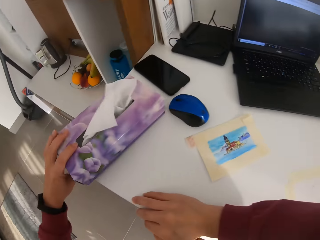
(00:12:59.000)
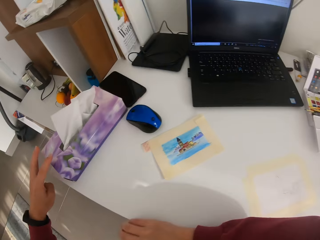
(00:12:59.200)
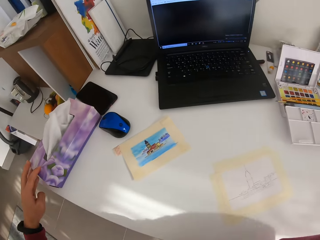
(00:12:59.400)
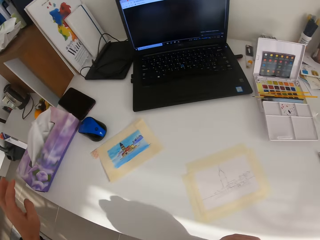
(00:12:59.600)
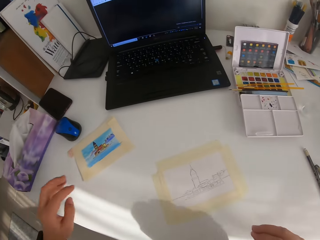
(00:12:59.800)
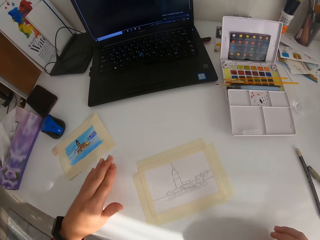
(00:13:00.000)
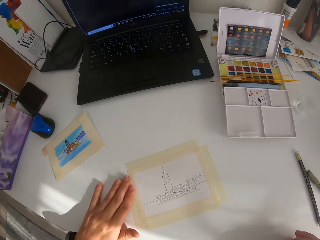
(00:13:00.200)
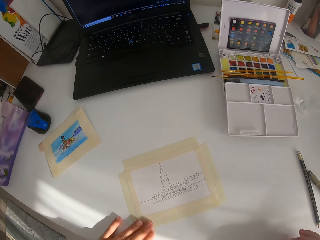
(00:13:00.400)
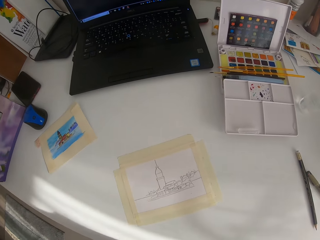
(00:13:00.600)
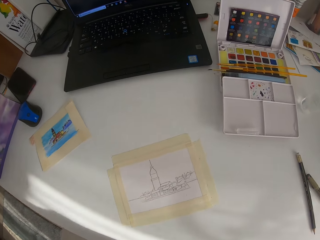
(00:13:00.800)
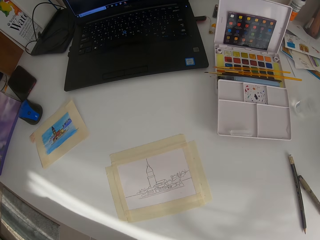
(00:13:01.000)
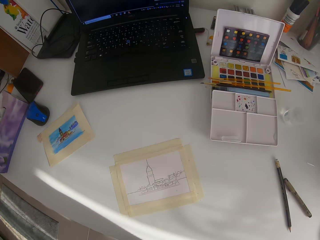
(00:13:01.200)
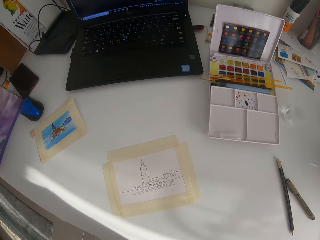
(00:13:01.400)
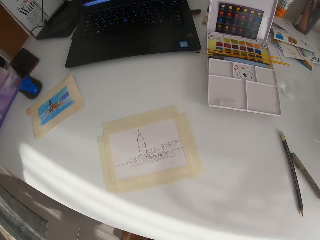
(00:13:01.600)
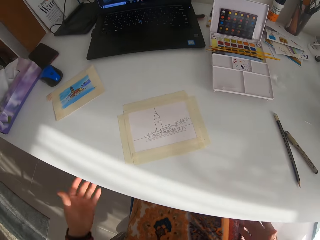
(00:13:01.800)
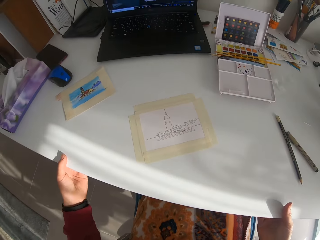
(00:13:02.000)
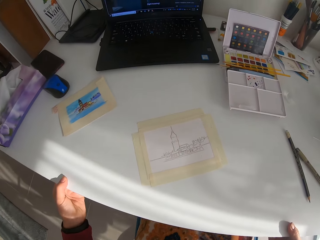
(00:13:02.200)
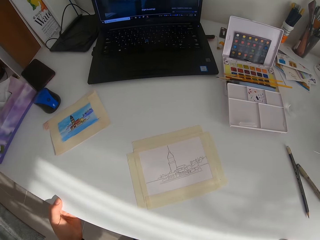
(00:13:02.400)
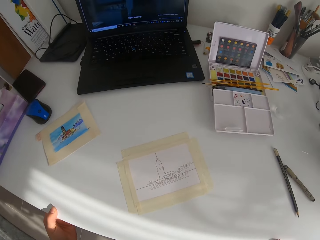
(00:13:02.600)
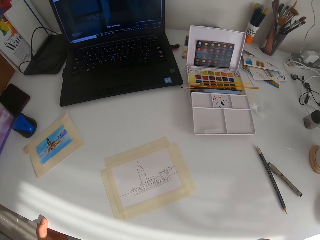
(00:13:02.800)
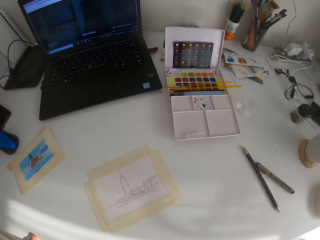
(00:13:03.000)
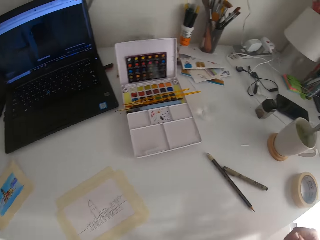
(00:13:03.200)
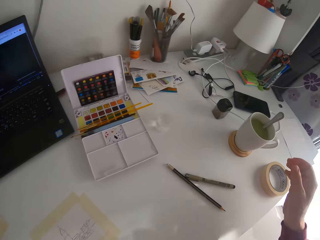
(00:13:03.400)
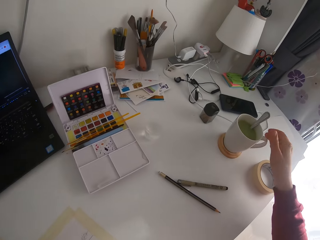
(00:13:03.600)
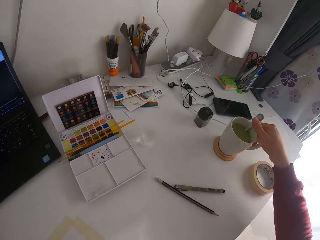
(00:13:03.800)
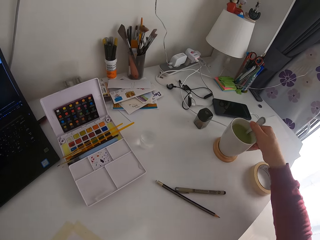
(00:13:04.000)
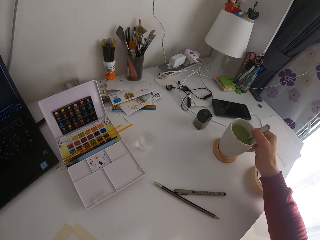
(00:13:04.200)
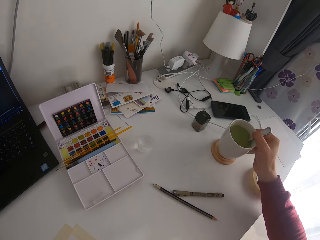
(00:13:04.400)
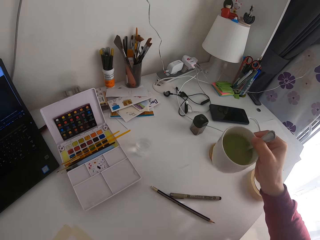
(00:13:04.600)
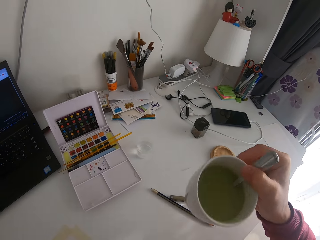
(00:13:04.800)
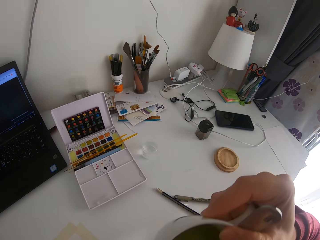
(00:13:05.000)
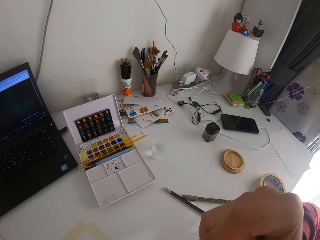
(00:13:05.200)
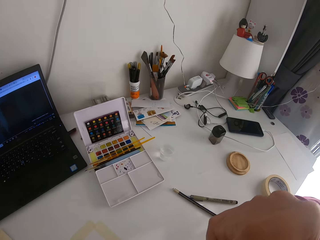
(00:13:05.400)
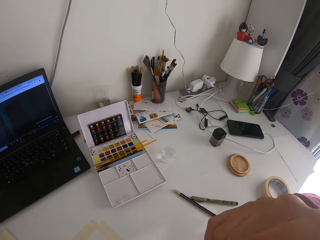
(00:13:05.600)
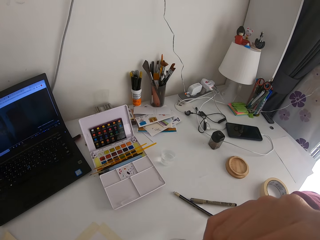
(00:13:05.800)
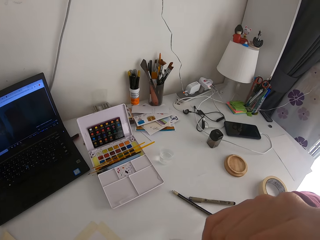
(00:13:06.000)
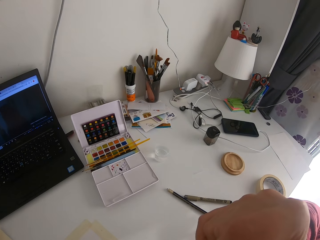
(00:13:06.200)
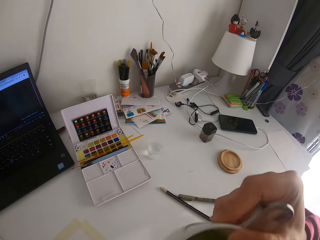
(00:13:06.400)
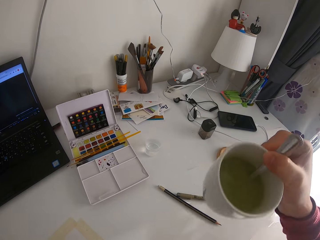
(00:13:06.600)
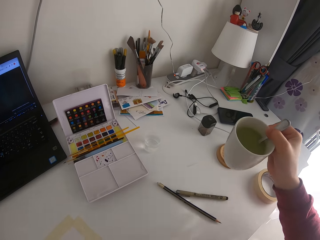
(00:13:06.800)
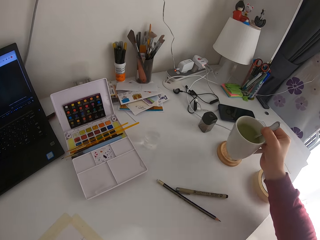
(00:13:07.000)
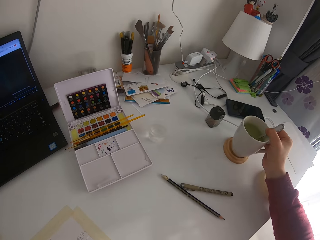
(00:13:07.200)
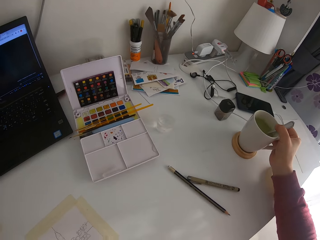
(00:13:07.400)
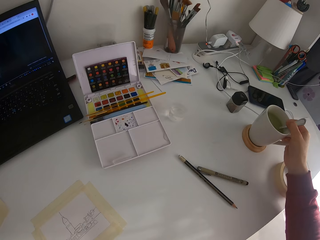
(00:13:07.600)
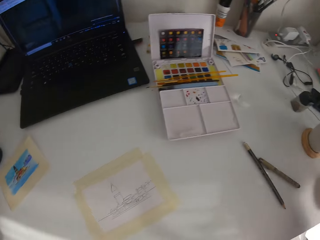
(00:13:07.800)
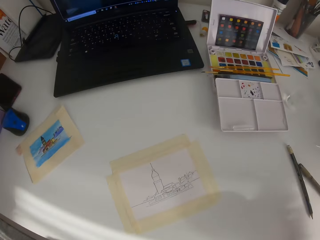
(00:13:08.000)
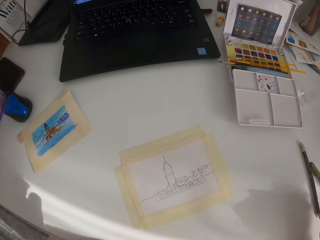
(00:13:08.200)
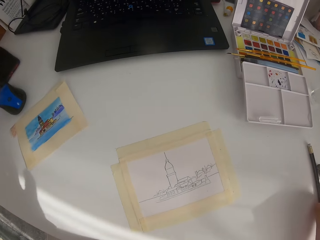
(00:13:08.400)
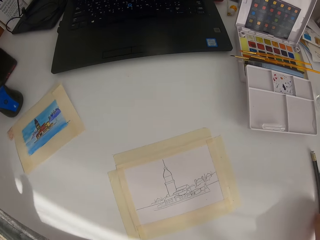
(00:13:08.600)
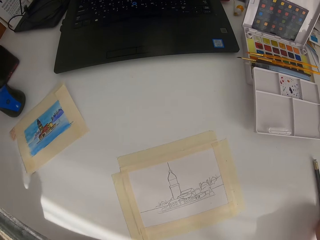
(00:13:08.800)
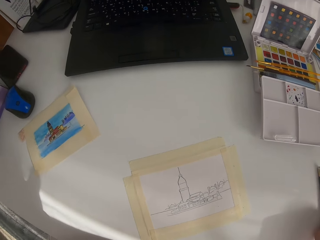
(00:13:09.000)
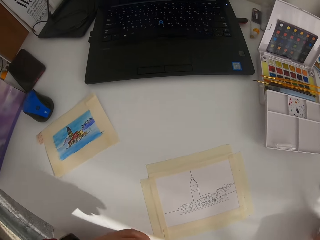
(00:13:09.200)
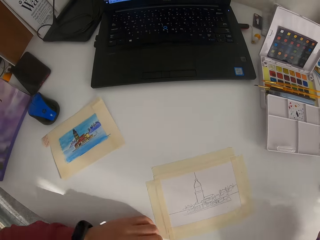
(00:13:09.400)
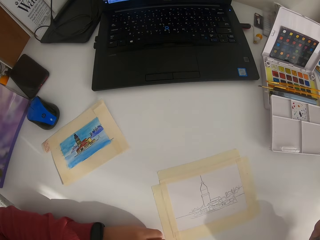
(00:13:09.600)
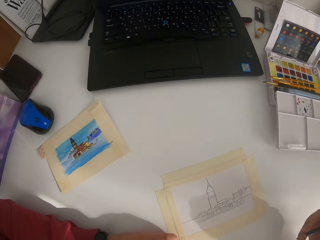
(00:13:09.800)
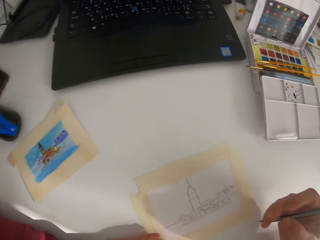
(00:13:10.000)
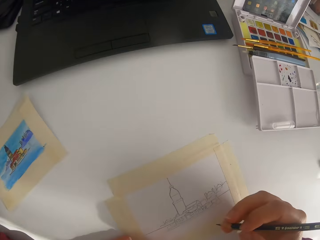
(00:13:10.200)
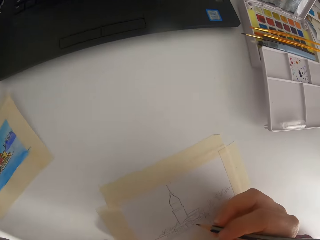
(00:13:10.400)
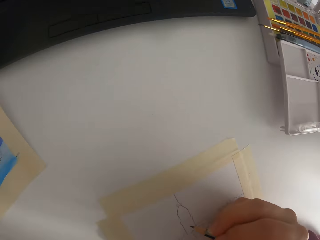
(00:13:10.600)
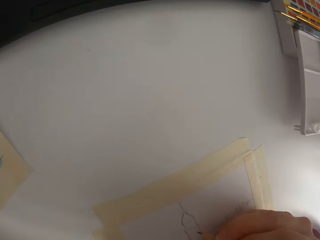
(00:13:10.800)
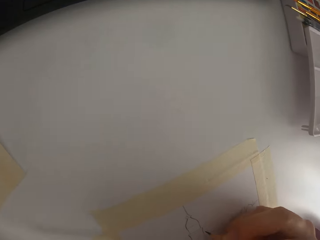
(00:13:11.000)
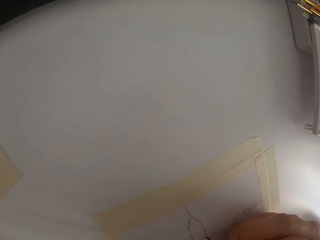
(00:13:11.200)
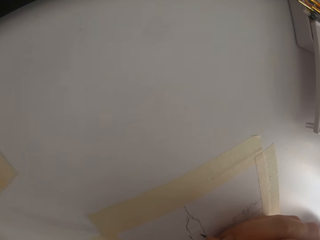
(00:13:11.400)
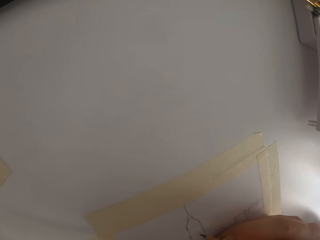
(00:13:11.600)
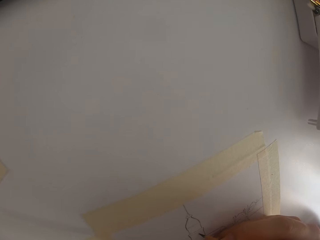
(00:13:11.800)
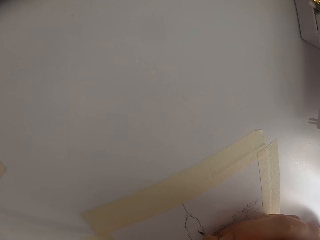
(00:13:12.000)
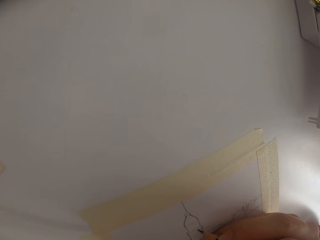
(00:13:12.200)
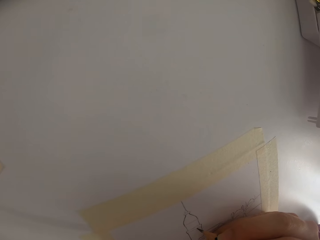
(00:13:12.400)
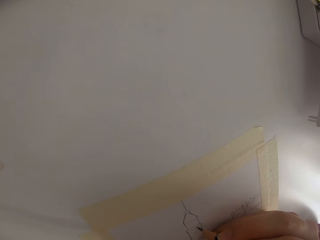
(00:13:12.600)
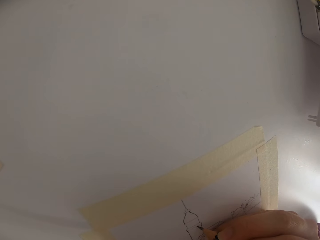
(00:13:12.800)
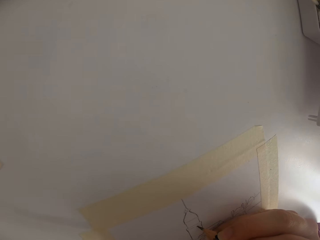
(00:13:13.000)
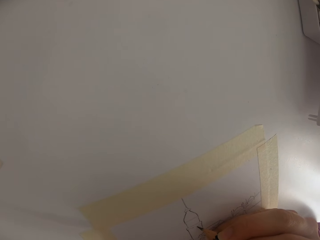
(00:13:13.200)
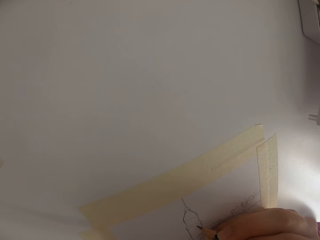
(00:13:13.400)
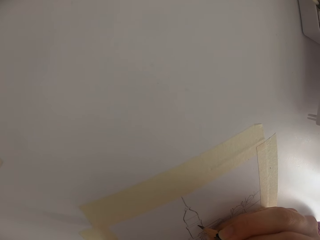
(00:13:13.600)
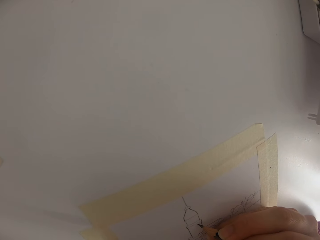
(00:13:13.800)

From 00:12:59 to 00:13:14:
The camera wearer puts the tissues or box on the table. They pull the chair closer to the table. They pick up a cup of tea. They drink tea from the cup. They put down the cup. They draw a picture.

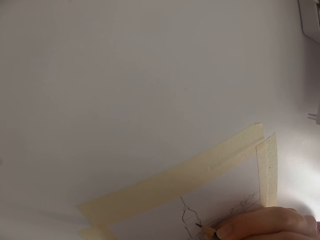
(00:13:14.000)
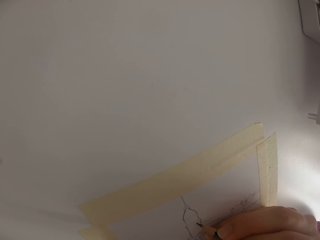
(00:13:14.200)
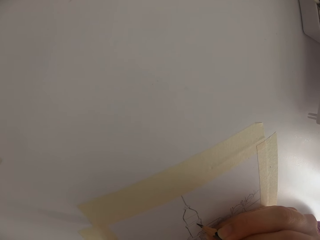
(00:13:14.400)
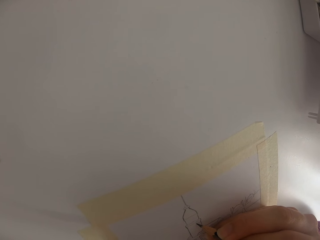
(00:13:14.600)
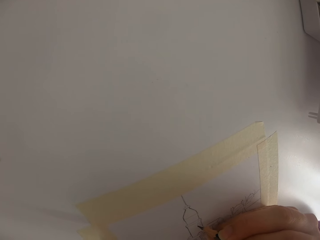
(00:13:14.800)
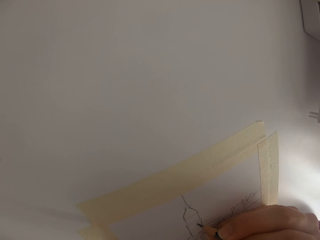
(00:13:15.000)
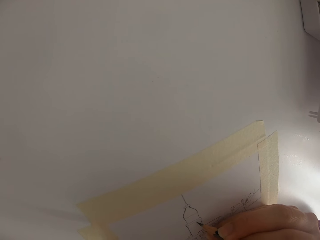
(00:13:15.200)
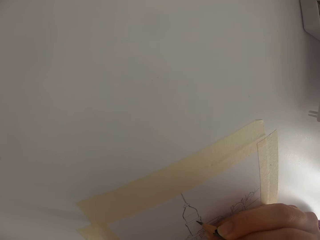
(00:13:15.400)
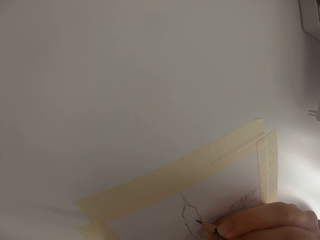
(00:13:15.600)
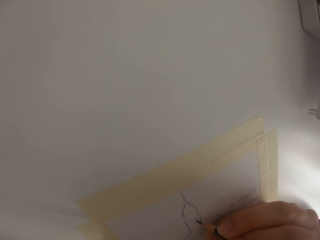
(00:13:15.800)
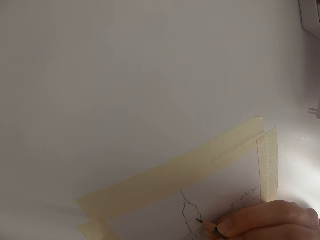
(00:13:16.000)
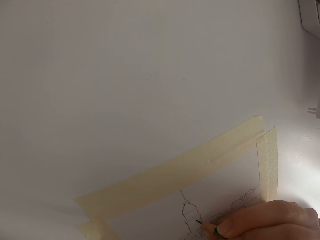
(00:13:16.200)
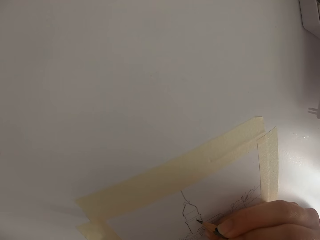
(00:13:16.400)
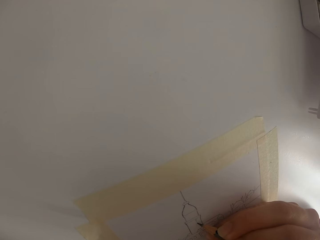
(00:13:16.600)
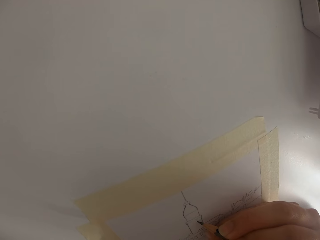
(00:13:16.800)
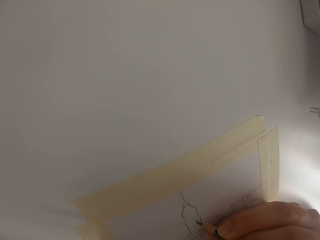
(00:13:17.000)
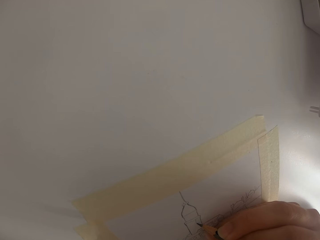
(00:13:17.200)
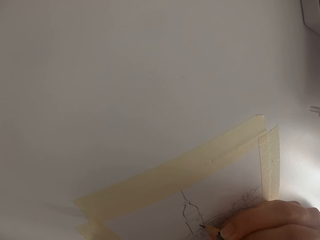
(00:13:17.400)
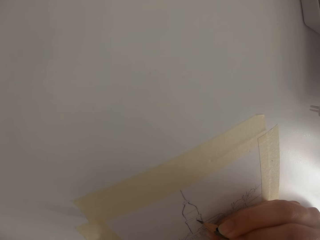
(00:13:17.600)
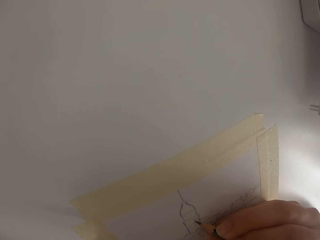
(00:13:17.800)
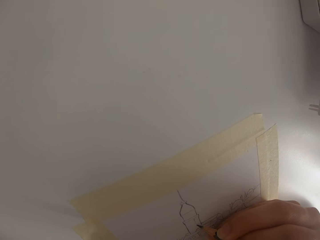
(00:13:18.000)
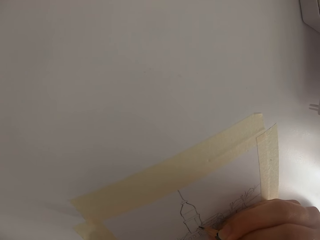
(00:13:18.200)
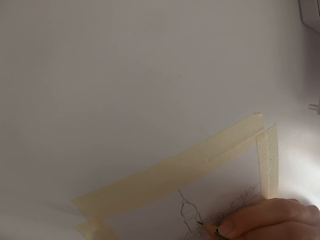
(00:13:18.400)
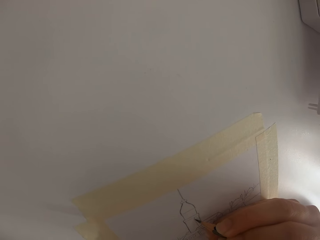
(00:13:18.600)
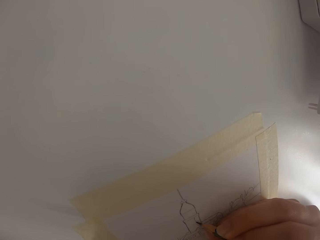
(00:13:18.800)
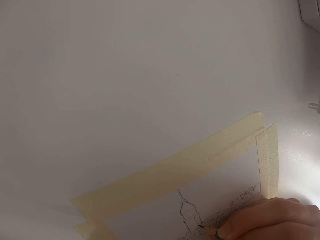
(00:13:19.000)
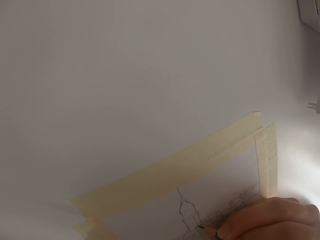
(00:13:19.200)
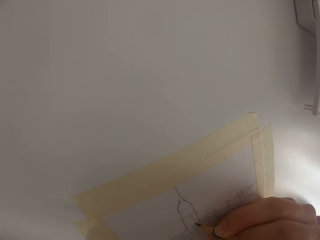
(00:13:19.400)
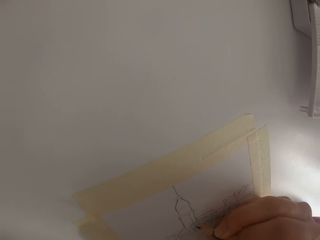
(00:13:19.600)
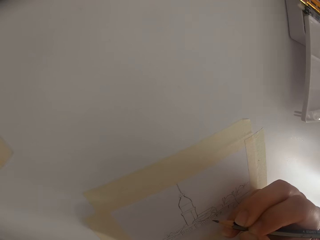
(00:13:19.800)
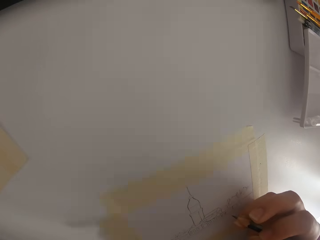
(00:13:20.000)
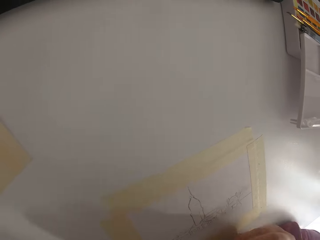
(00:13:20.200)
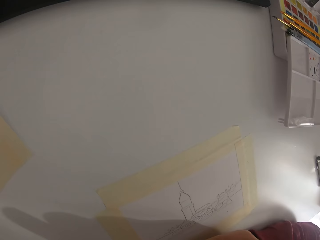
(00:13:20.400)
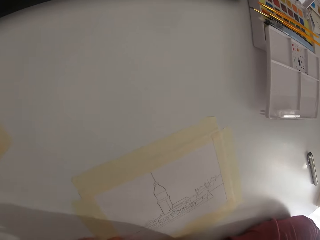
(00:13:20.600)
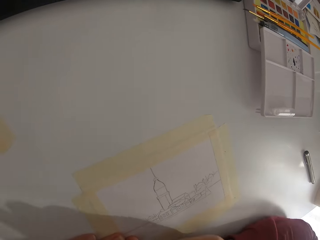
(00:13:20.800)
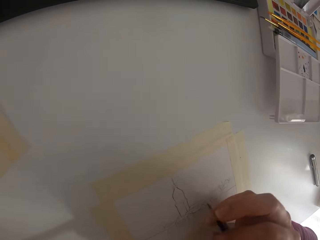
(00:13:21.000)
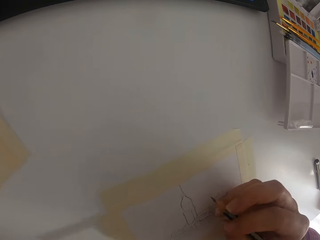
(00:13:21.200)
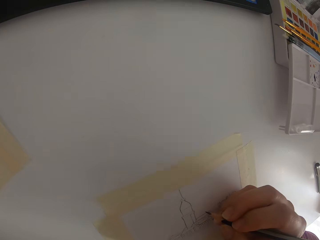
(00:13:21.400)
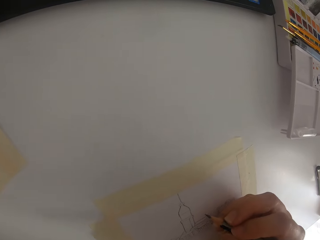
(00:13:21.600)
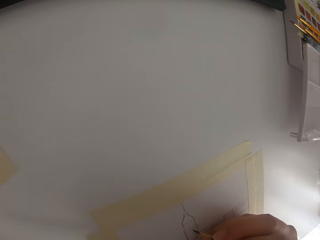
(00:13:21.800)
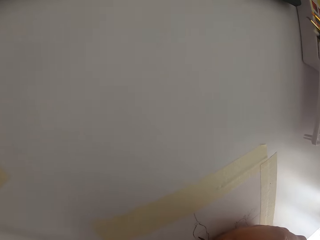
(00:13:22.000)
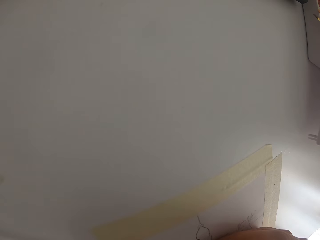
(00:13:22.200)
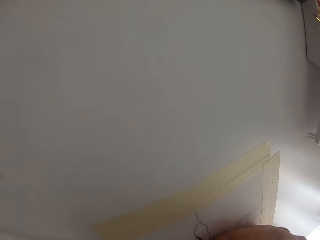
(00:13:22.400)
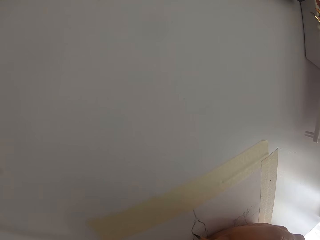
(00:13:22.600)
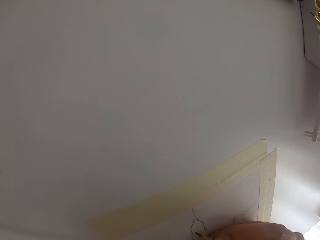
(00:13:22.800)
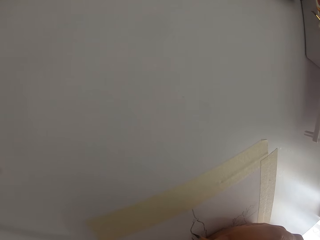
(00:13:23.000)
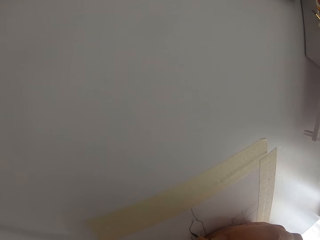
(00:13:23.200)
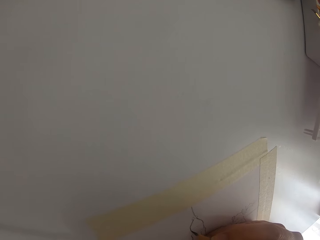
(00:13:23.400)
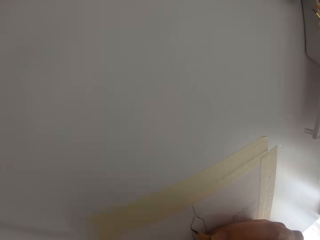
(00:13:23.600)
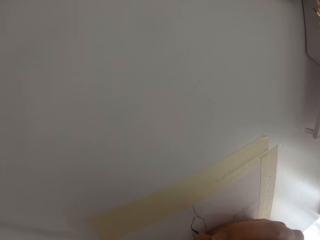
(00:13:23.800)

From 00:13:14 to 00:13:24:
The camera wearer draws on the paper. They draw on the paper again.
